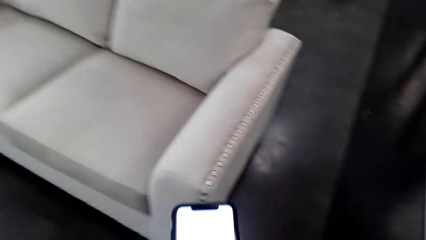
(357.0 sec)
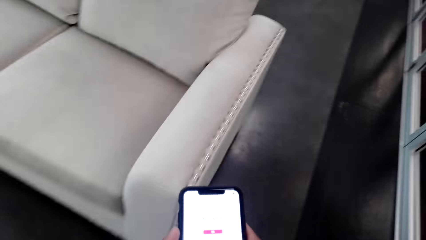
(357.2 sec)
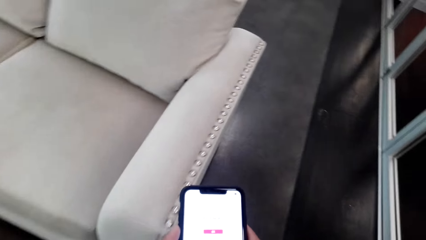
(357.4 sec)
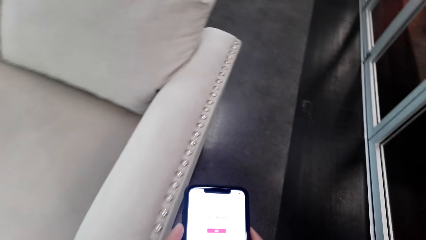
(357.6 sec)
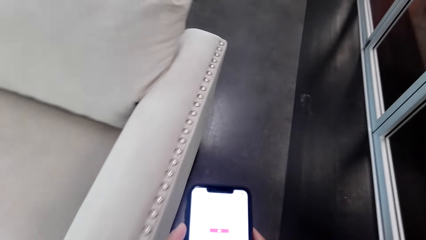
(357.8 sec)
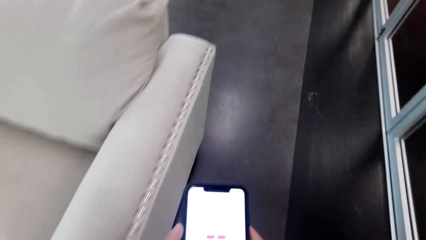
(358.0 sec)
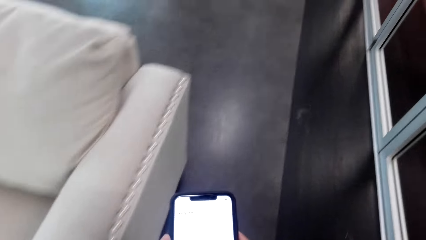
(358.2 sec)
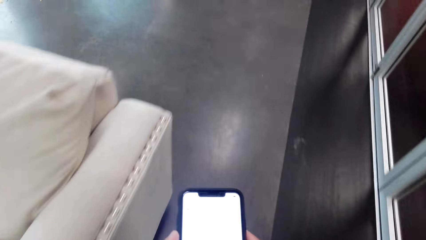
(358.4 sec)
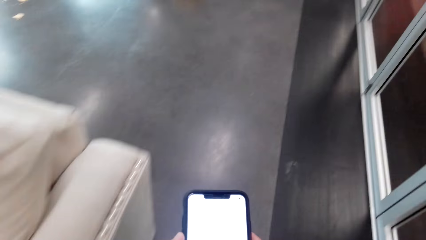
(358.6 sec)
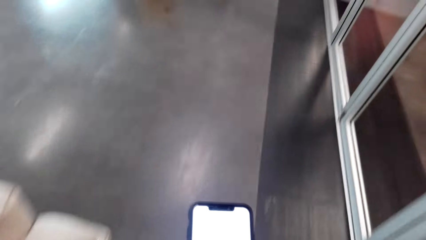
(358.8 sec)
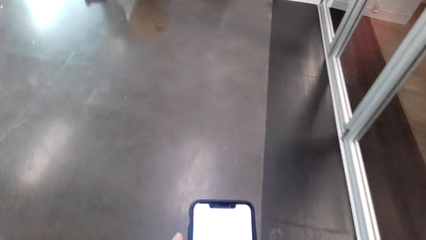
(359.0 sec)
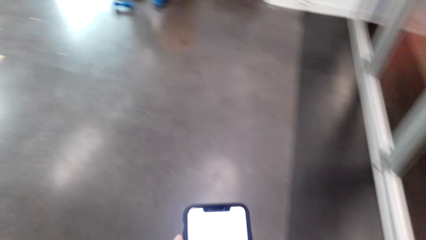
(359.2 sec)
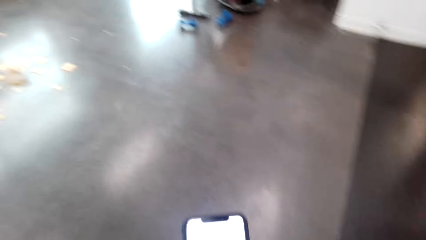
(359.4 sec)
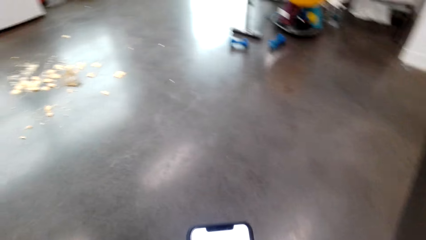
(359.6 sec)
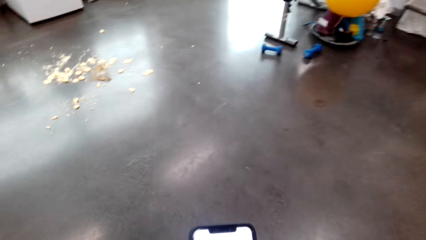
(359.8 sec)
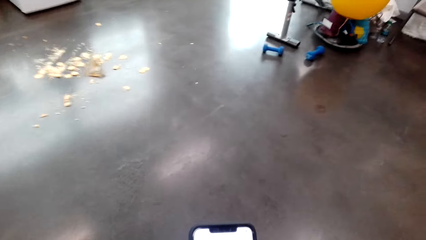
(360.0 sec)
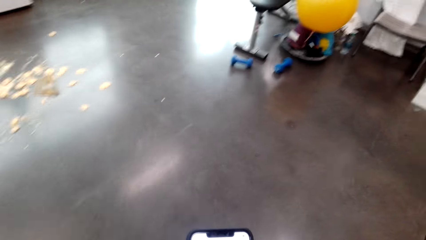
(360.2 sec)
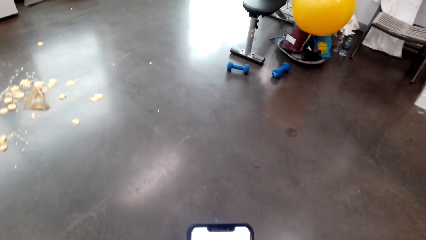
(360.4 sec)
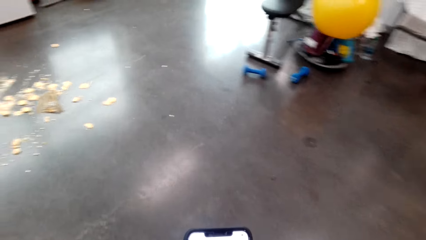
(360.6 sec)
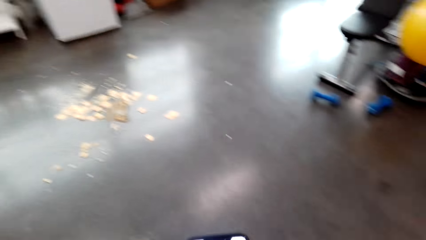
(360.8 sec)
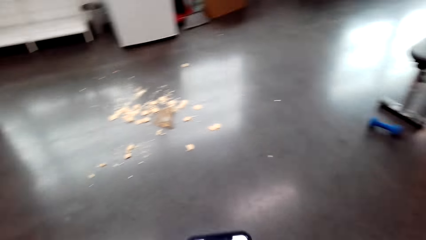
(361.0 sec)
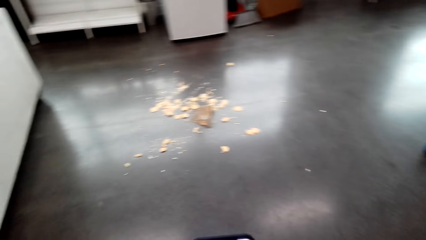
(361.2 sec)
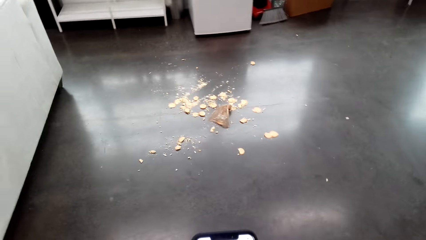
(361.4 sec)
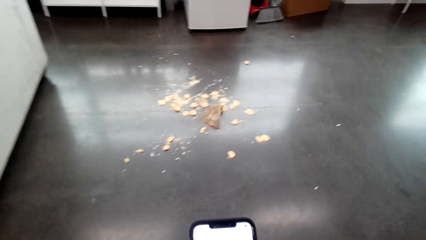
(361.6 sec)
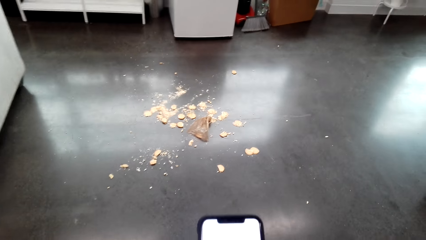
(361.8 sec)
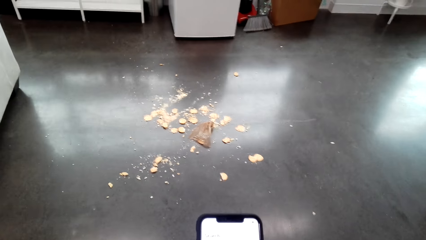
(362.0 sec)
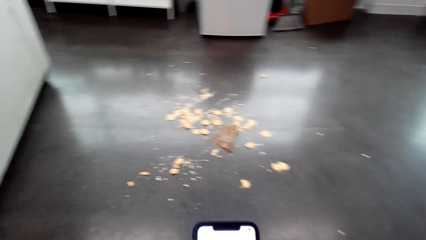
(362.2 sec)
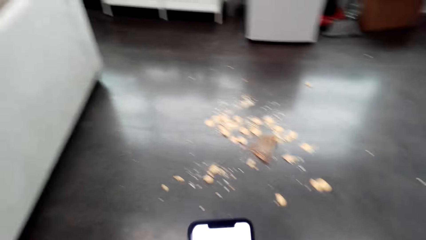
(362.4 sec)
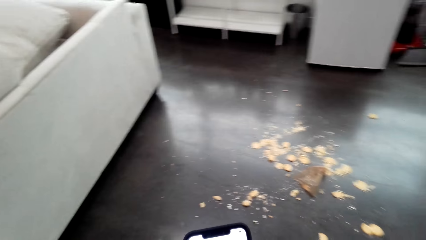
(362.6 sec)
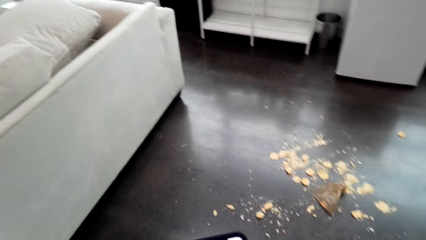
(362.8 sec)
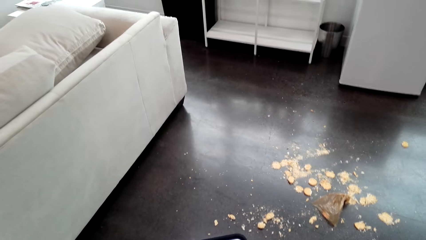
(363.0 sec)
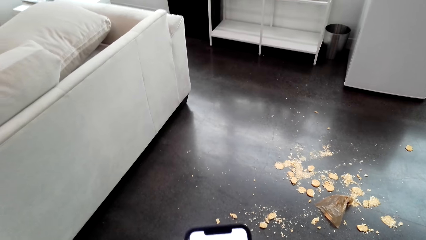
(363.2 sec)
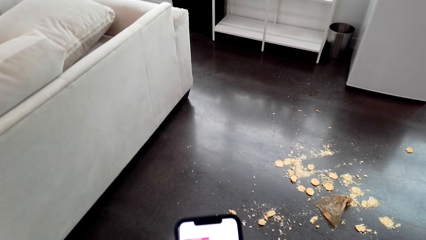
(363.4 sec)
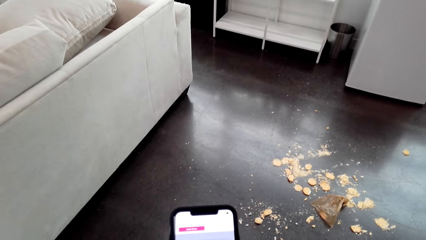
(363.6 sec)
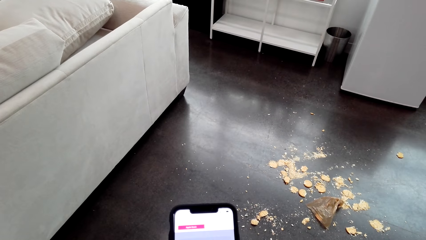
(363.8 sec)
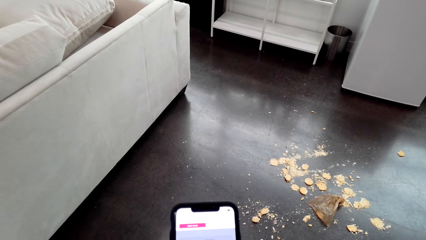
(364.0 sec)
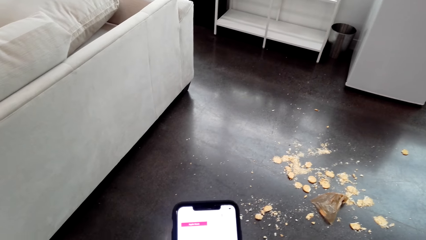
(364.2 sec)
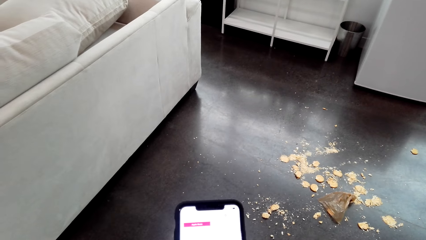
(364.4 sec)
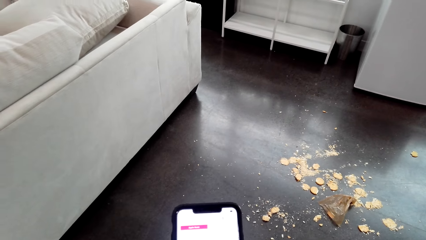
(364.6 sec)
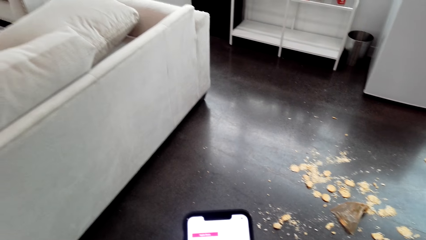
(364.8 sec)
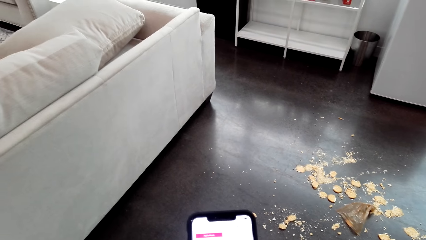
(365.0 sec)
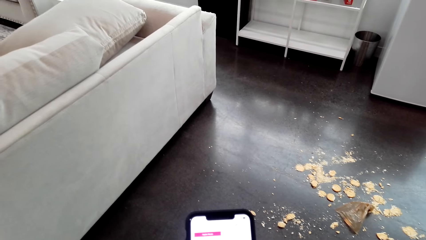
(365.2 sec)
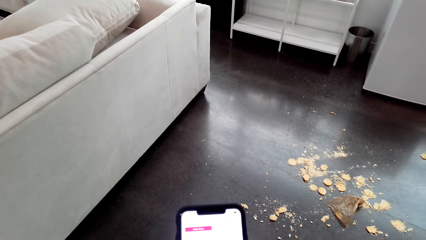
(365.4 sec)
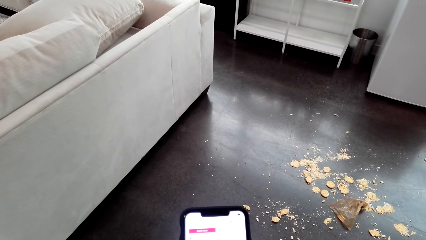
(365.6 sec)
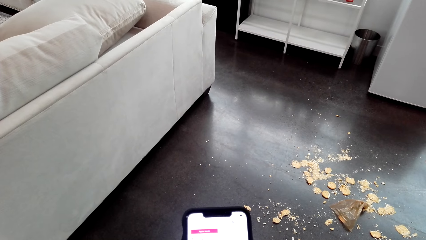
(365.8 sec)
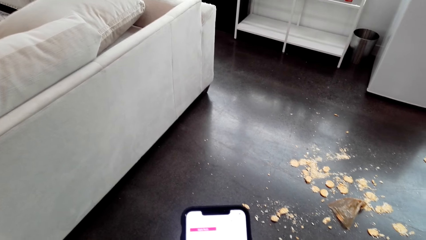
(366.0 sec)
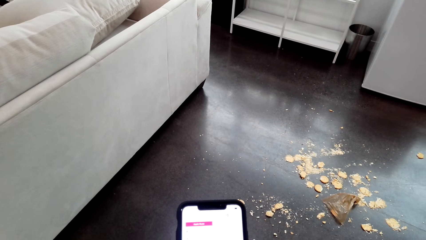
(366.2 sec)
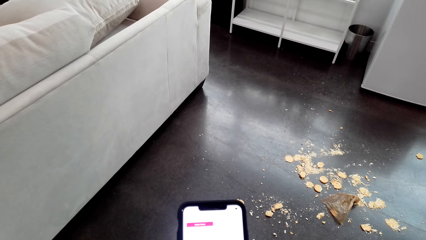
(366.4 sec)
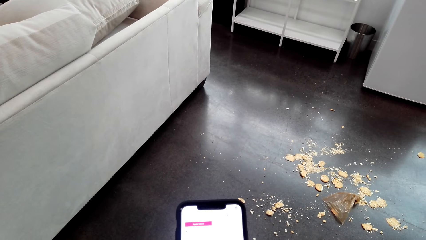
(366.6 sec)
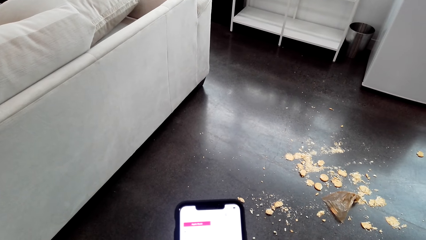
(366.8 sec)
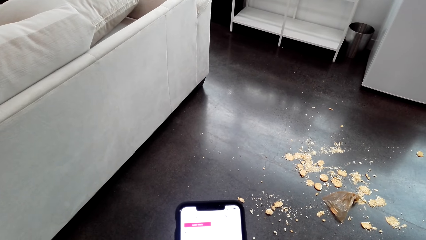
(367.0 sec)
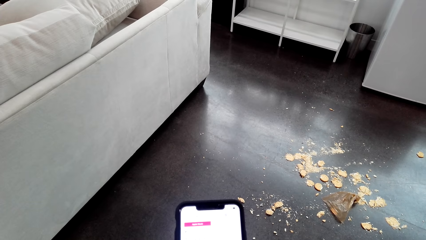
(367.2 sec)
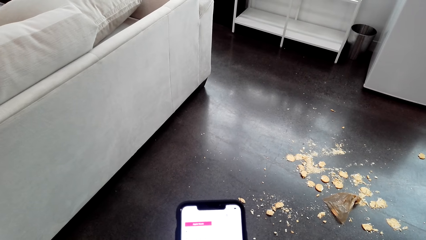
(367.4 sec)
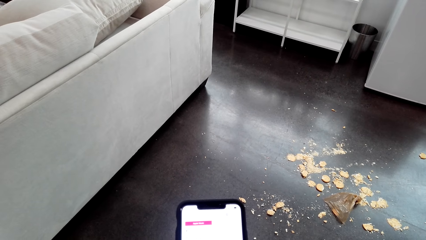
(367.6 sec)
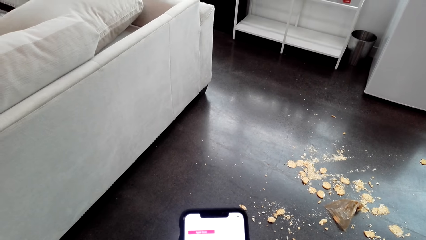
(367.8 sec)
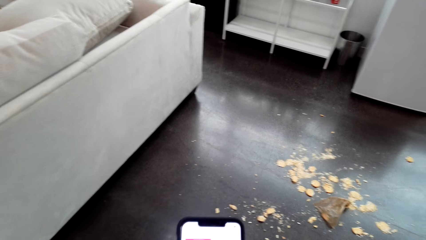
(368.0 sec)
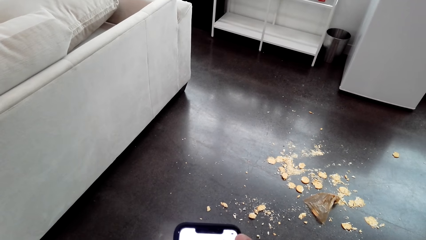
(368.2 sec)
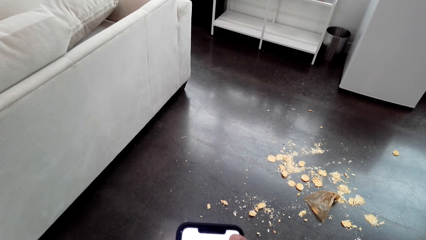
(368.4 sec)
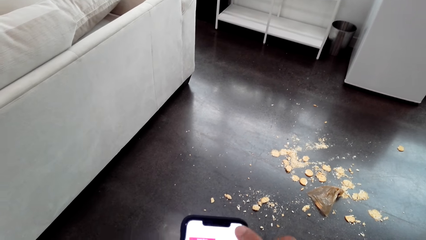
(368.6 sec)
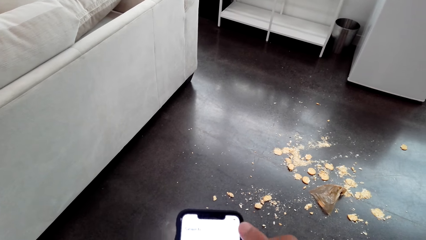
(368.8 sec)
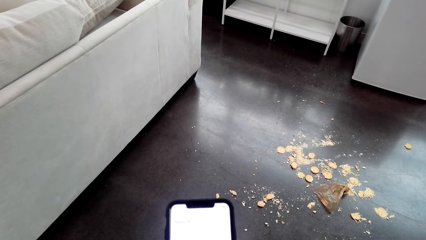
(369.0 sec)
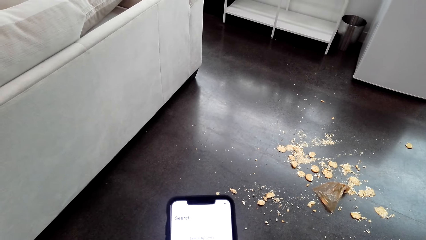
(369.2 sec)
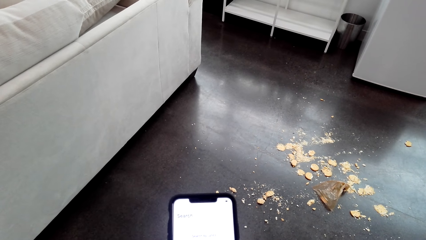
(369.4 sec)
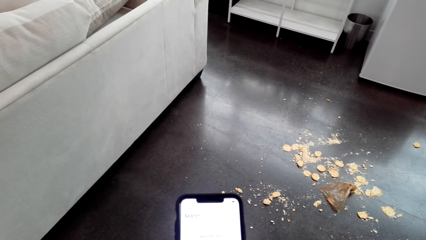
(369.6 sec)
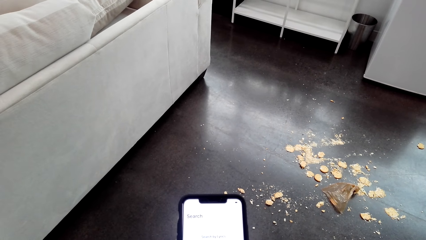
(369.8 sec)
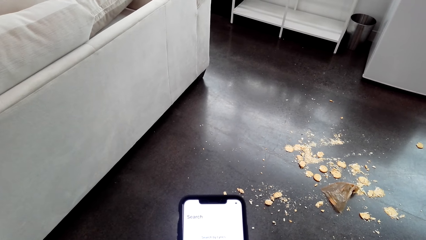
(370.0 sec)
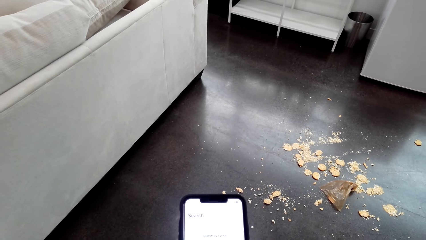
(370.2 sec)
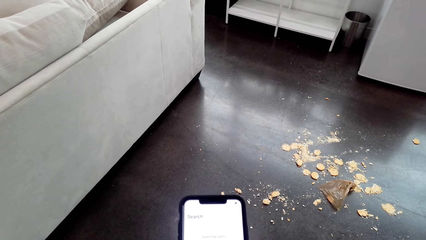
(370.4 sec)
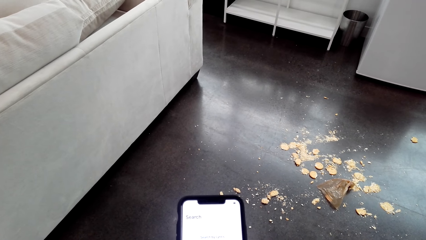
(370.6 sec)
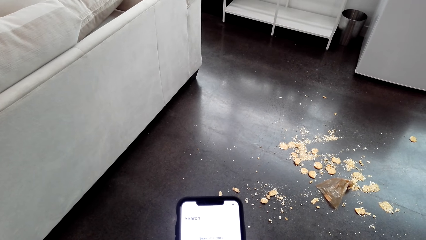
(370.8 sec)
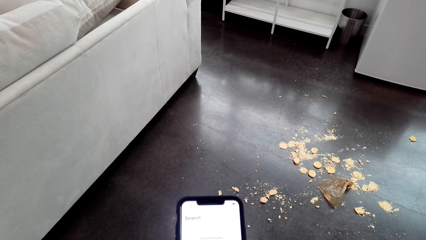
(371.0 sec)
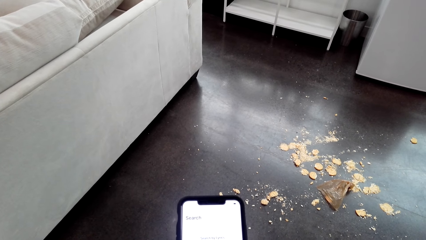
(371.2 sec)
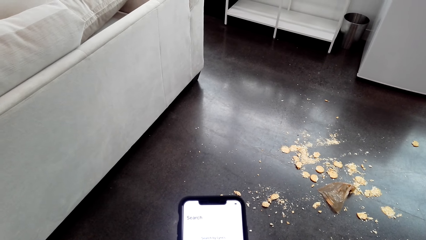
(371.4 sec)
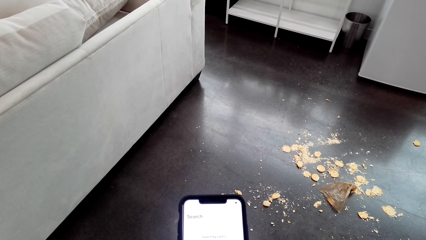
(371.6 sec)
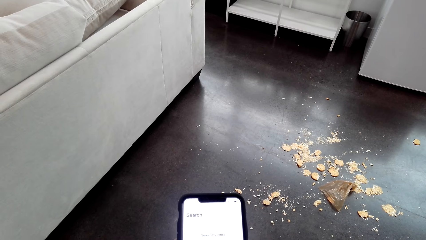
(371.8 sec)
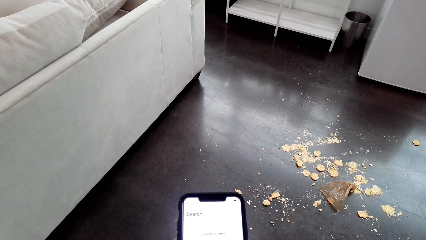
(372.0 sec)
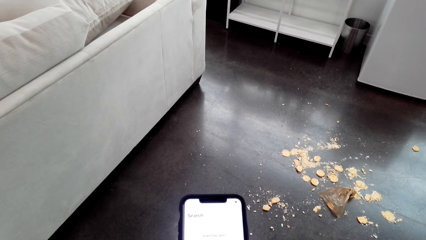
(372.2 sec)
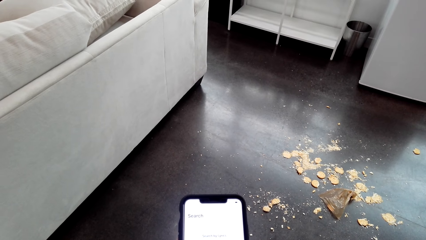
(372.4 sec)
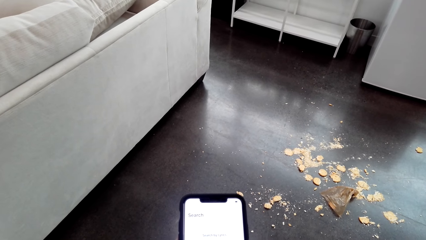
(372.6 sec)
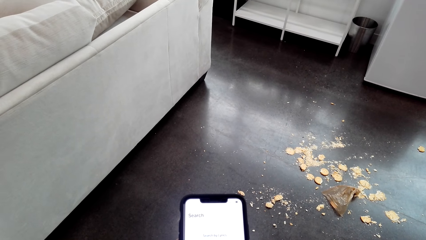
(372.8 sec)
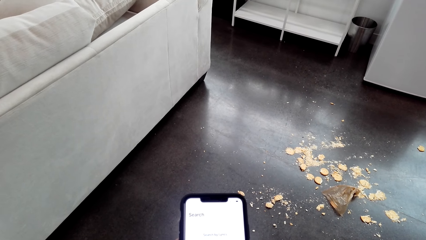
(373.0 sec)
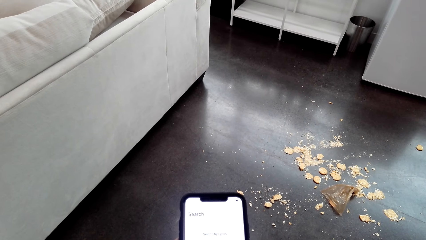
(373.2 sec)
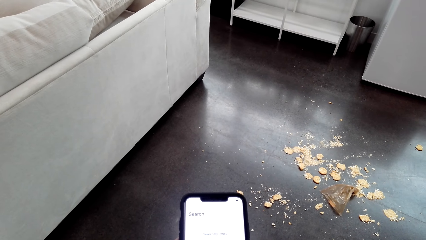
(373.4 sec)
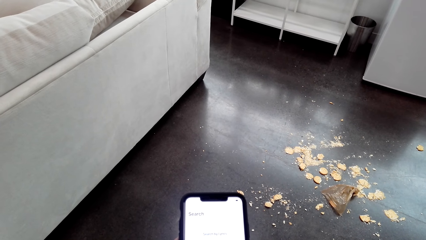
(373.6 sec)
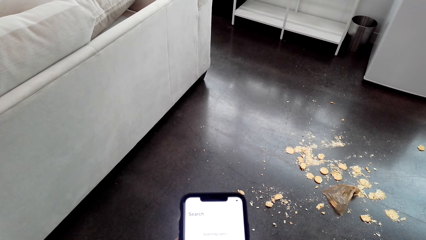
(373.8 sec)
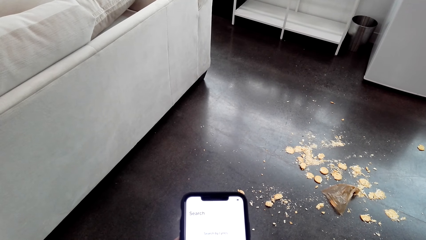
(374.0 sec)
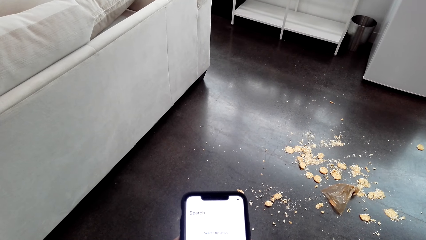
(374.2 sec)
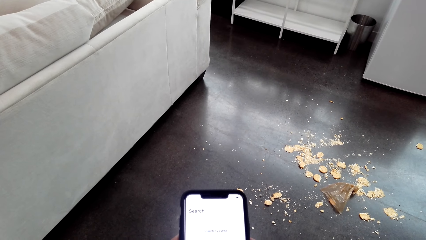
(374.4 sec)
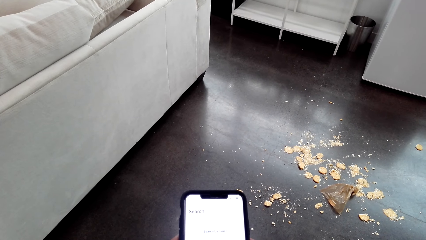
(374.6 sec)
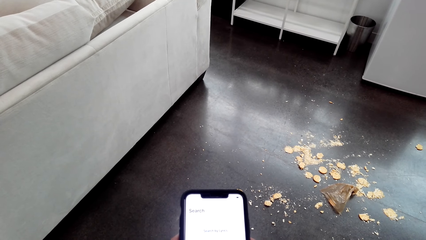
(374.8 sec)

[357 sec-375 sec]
The camera wearer walks round the room. They stop walking.
